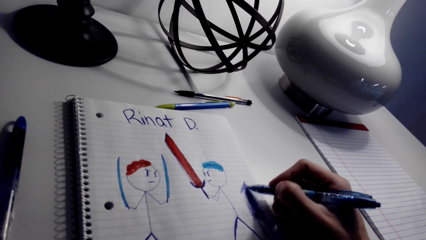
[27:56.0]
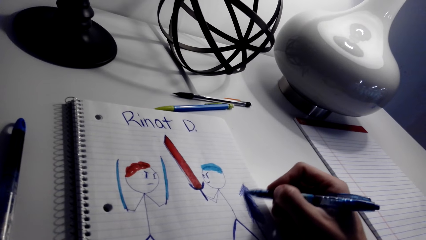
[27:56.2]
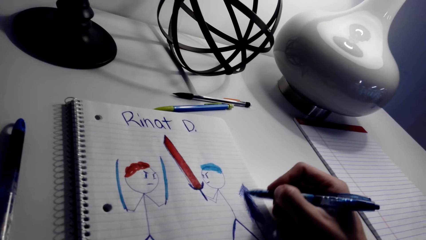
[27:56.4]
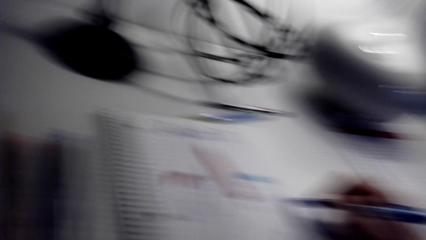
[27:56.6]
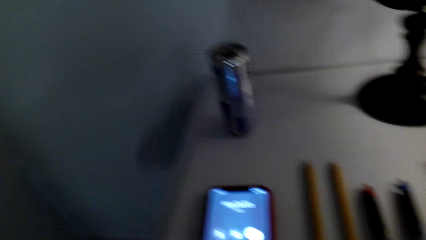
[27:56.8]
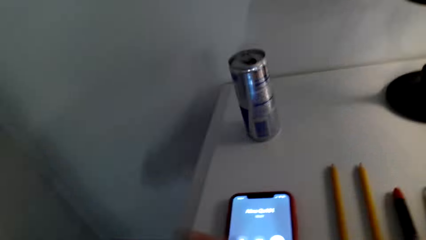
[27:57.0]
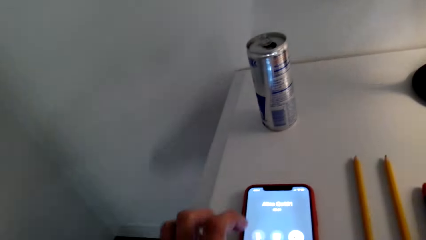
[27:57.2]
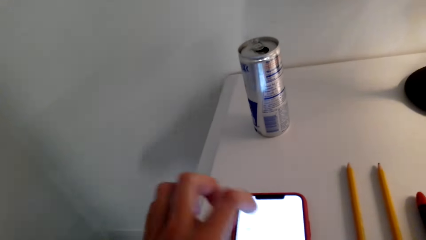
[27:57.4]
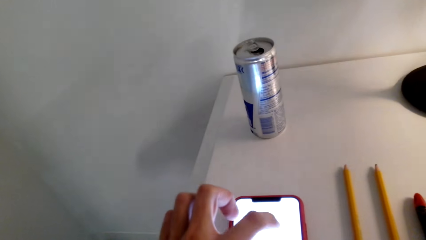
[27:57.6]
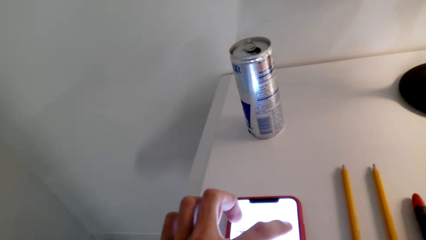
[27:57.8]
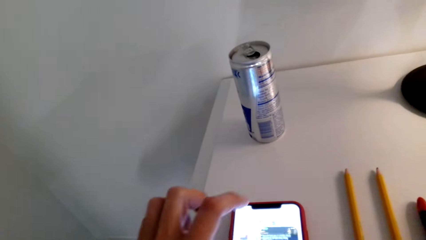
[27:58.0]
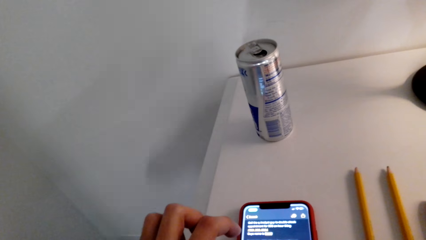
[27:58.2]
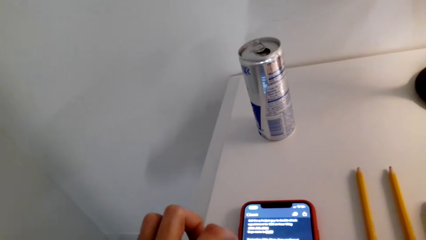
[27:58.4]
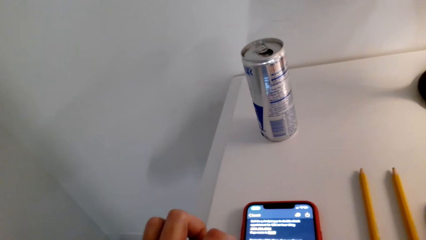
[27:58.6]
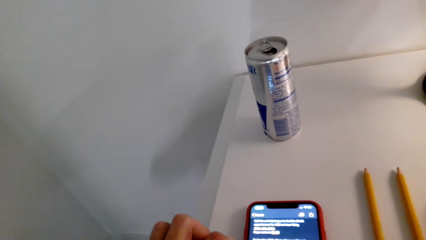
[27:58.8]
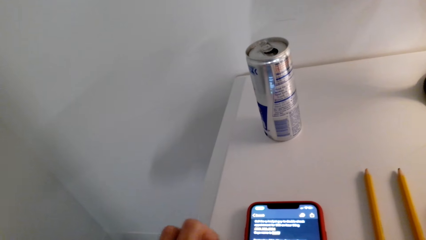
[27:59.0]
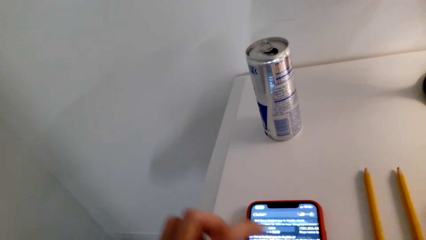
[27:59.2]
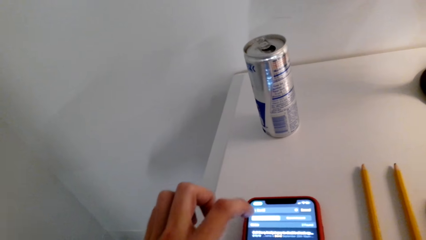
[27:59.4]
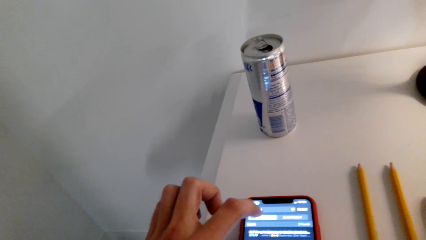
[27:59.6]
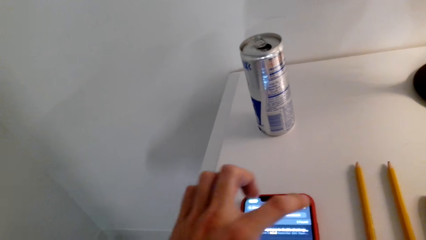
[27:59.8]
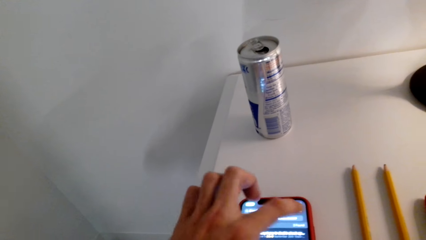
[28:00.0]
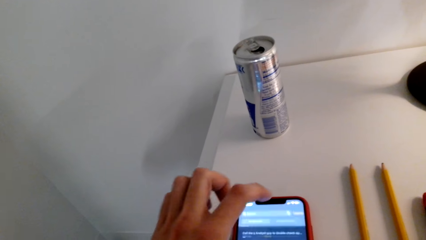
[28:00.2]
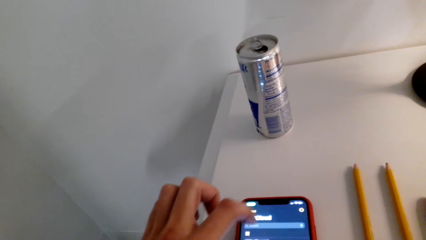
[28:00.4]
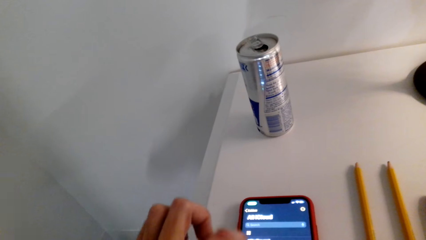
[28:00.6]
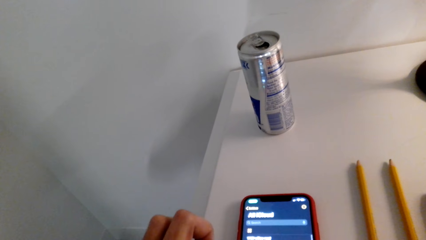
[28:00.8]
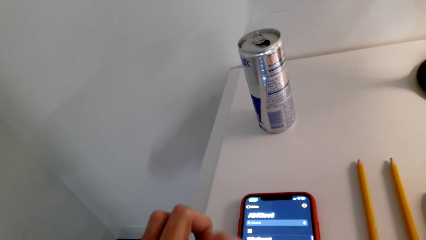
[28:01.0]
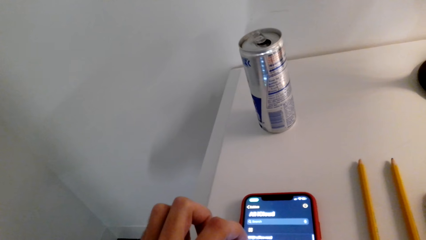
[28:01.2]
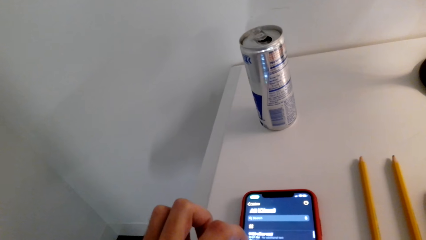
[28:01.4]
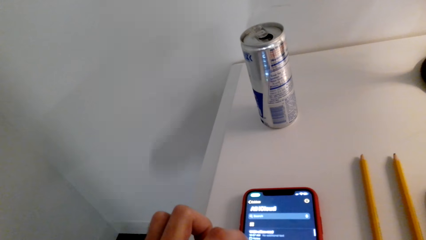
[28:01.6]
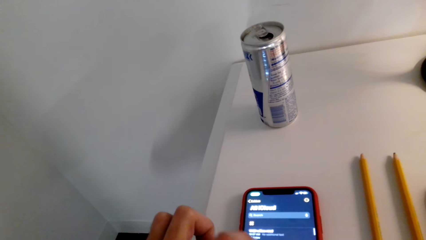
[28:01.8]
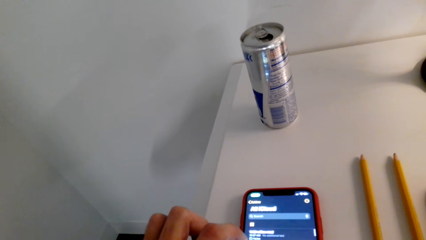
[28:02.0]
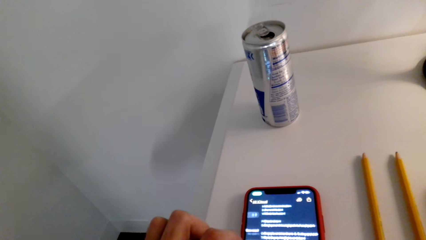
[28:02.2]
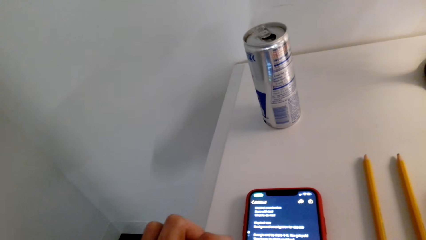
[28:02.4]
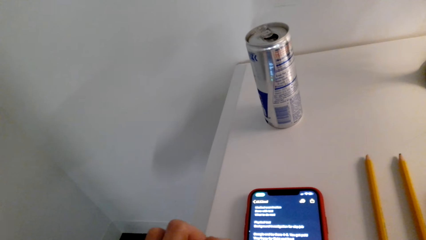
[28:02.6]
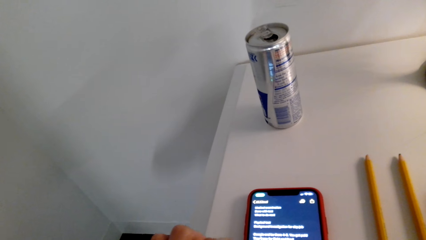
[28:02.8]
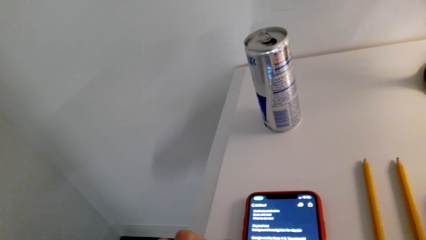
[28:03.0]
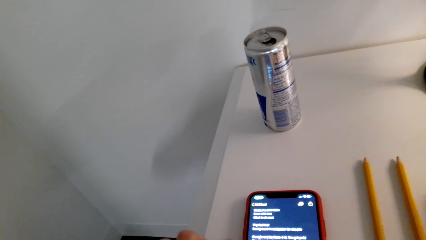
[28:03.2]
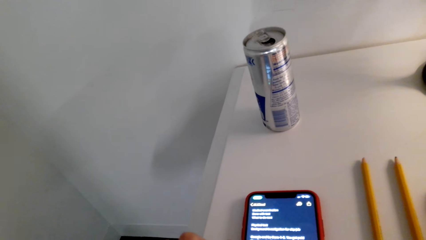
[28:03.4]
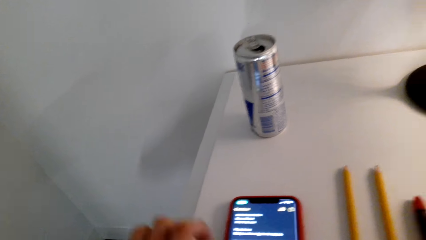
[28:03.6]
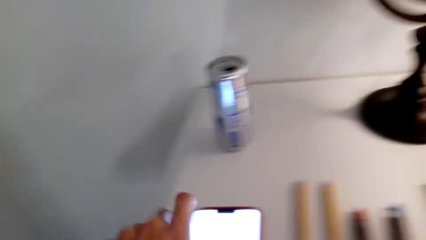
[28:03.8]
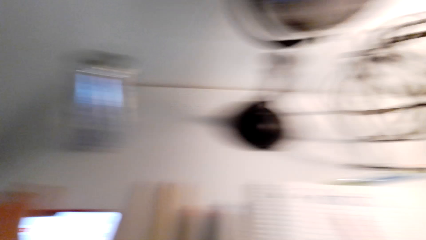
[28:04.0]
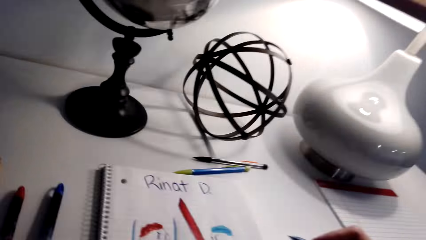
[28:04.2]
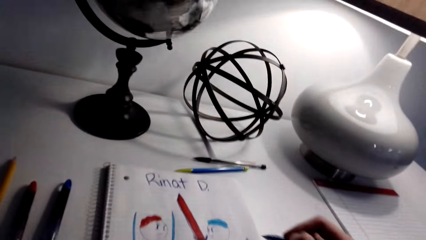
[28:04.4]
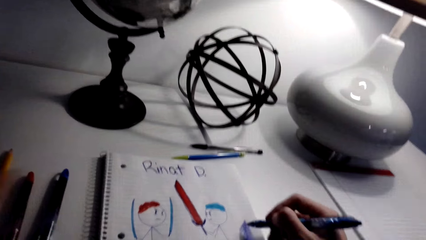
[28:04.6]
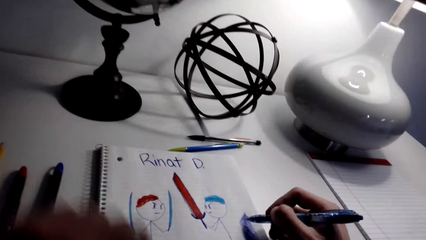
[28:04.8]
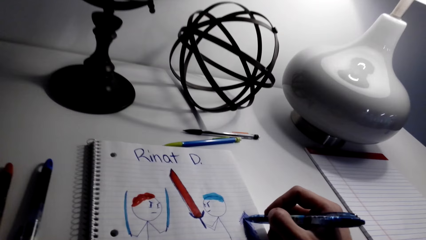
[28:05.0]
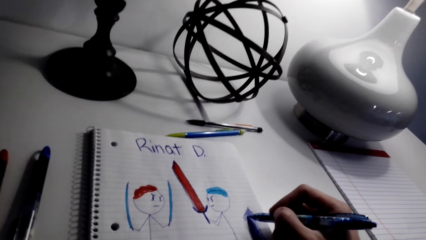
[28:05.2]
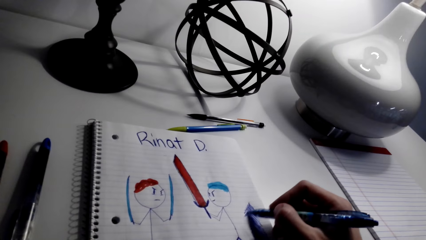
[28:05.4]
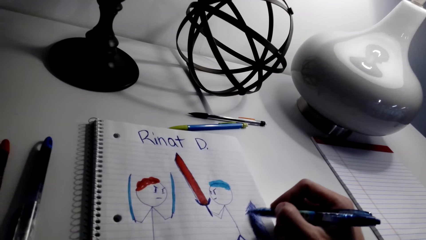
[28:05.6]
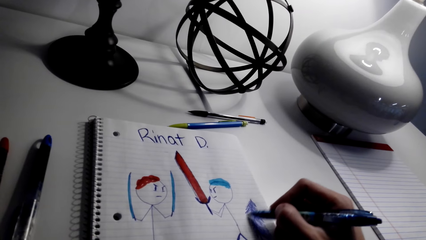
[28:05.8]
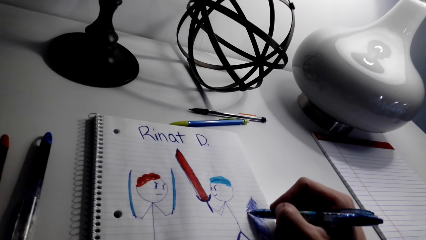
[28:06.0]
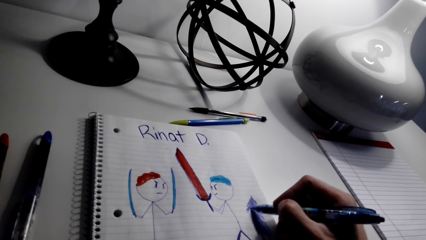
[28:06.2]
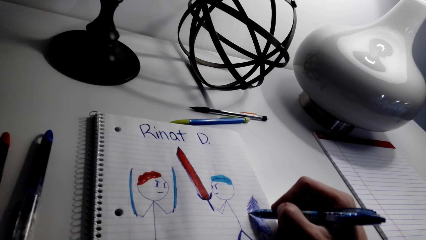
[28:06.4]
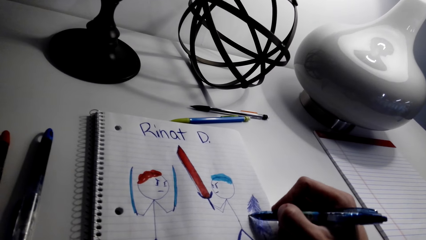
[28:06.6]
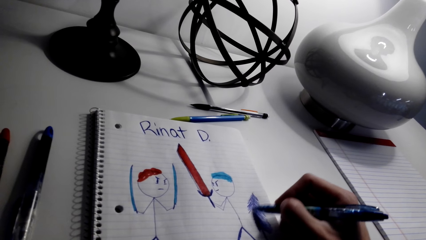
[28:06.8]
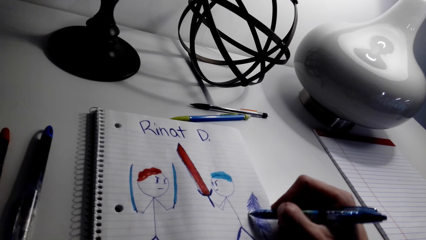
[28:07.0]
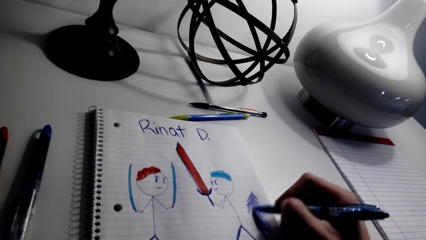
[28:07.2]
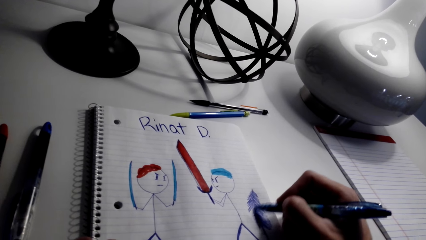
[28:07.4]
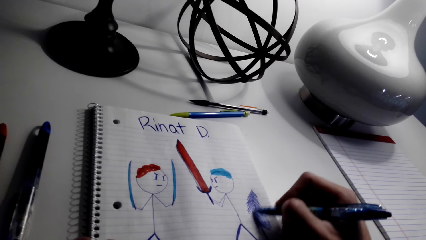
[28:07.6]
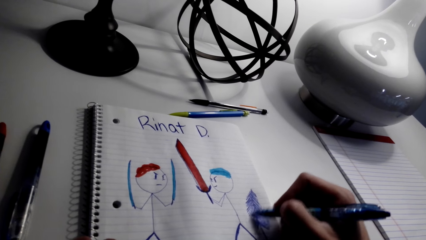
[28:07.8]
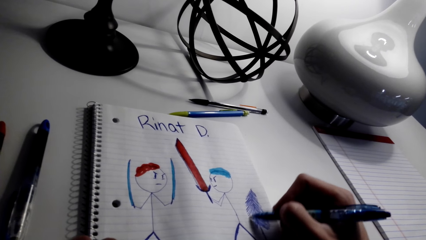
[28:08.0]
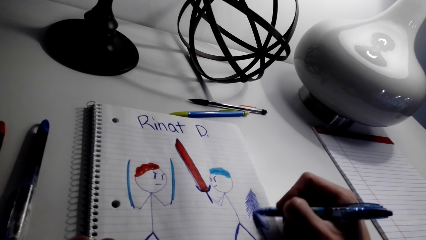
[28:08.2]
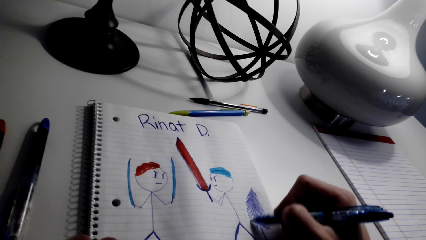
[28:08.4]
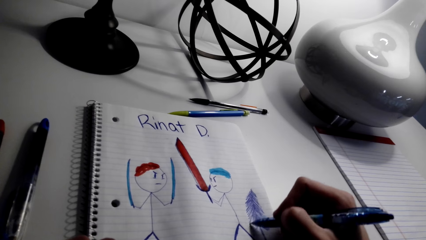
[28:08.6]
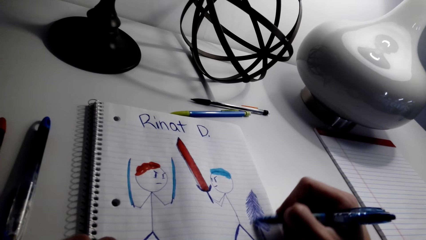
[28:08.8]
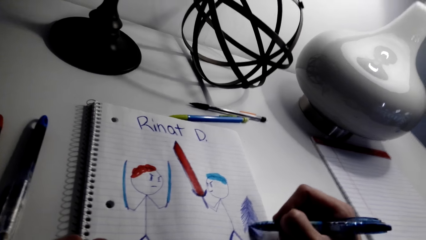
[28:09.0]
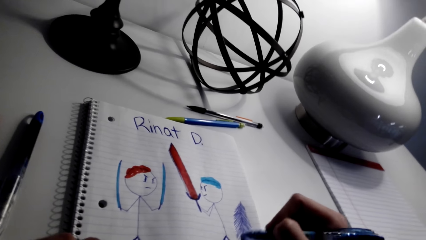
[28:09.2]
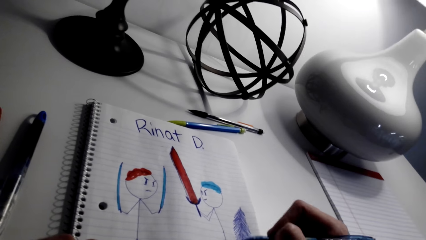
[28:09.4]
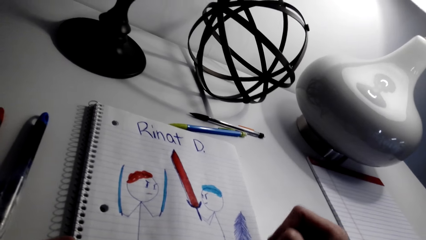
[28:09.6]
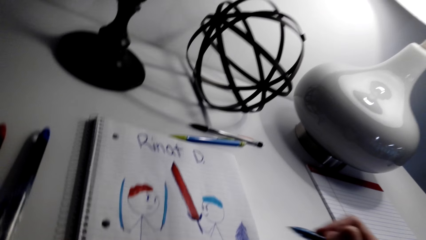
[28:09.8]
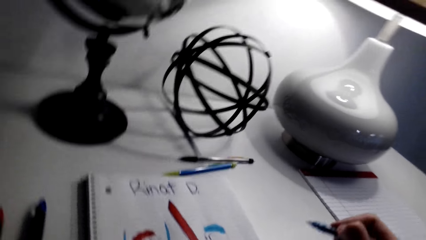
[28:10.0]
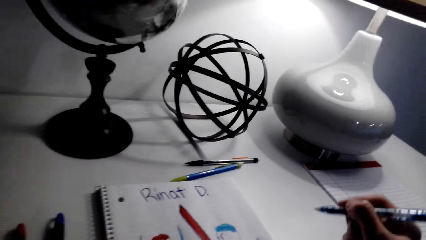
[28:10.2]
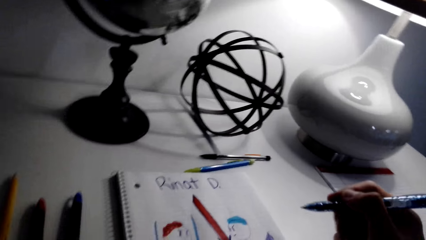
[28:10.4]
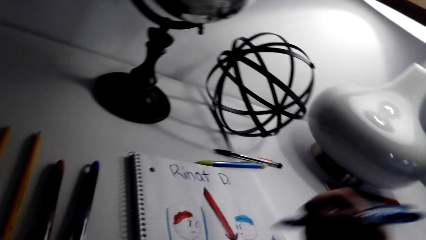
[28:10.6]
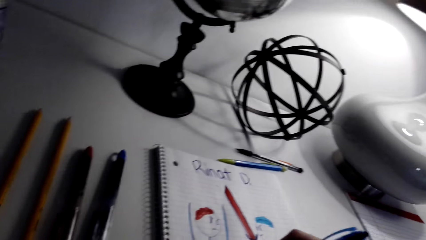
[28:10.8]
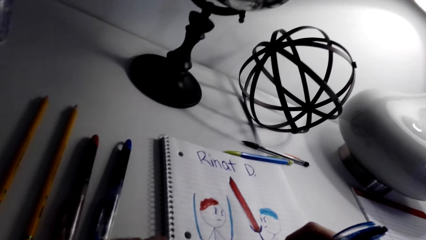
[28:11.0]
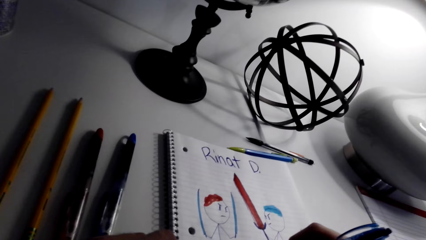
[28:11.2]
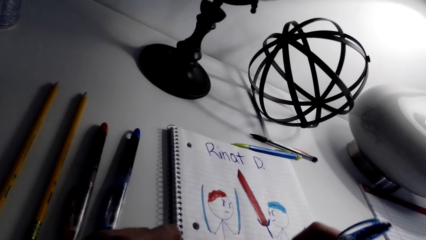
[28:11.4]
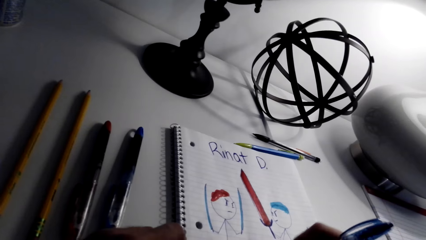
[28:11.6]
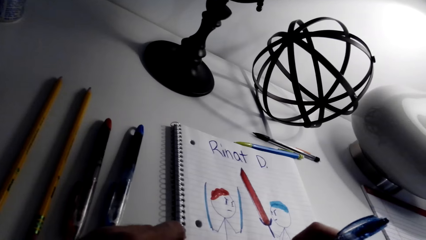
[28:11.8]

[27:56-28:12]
The camera wearer operates the phone. They draw a picture on the book. They paint the sketch with the marker pen.
